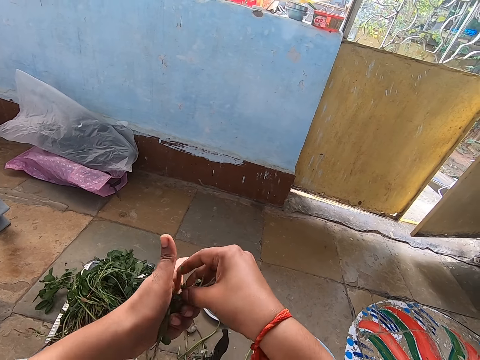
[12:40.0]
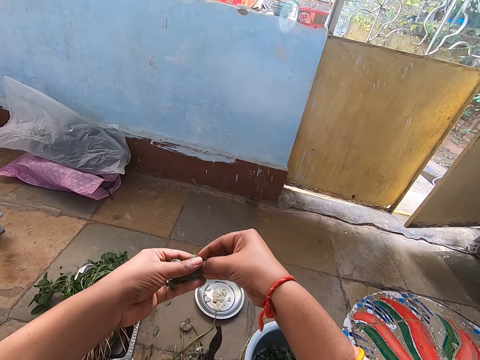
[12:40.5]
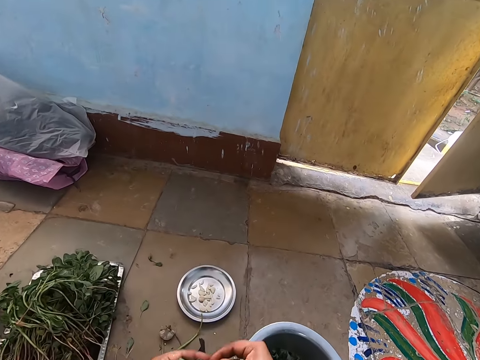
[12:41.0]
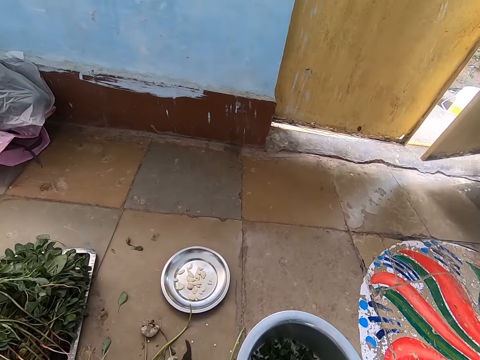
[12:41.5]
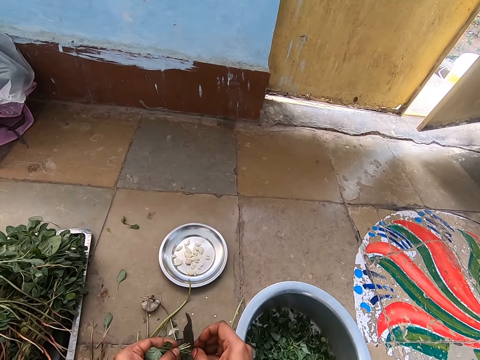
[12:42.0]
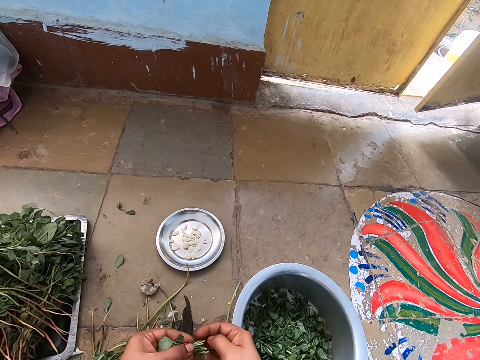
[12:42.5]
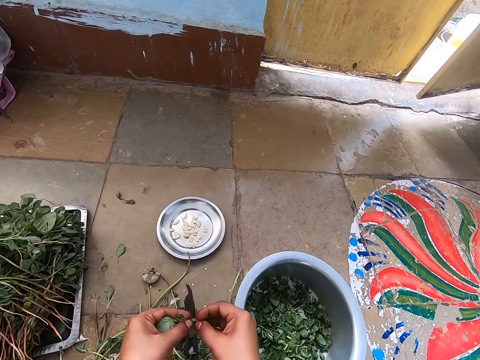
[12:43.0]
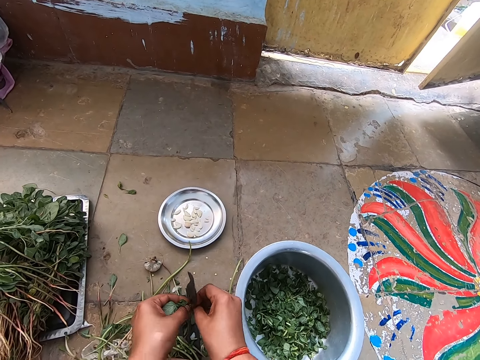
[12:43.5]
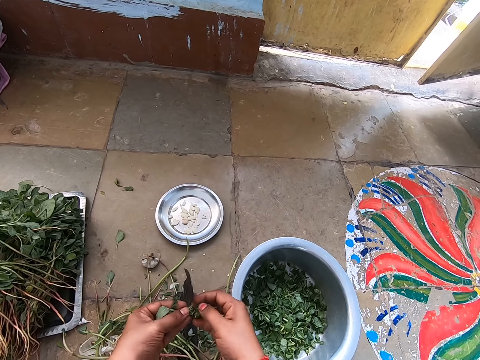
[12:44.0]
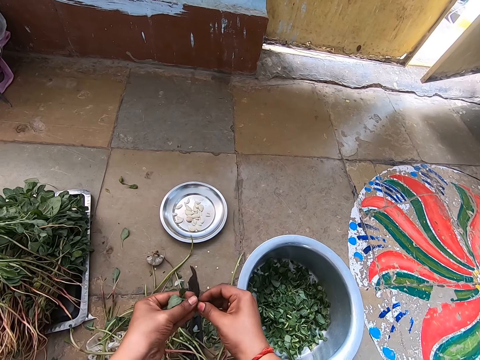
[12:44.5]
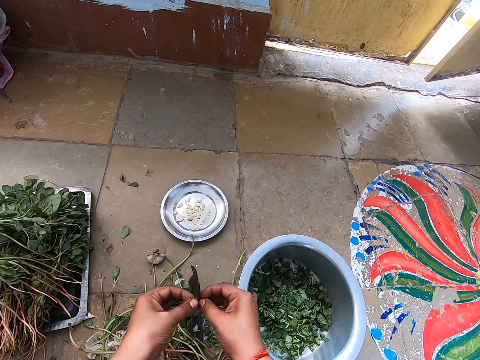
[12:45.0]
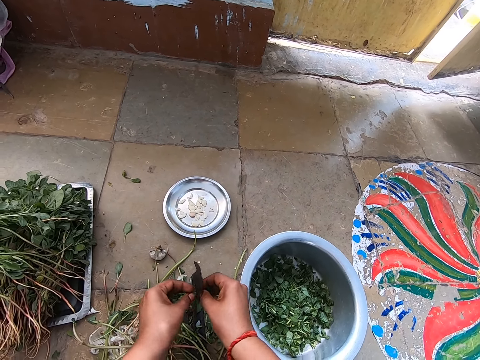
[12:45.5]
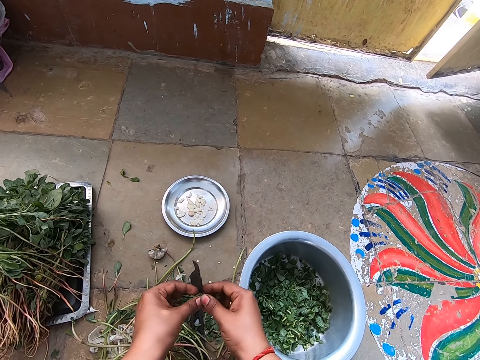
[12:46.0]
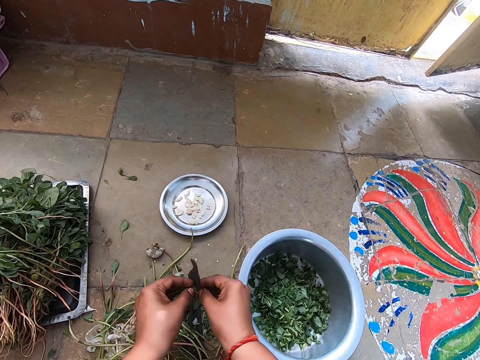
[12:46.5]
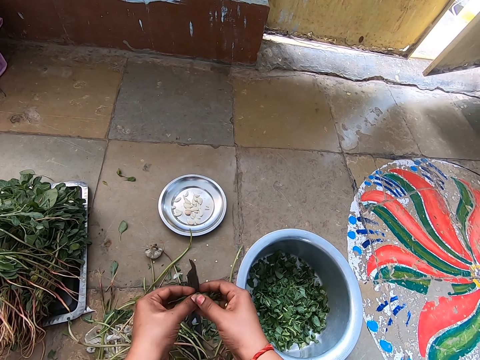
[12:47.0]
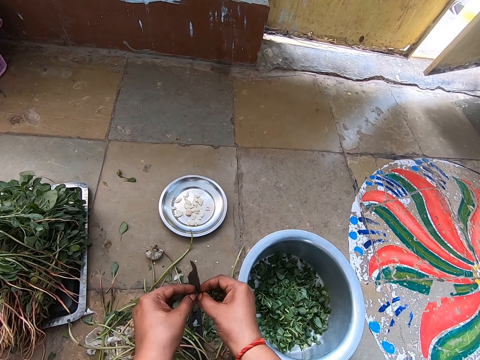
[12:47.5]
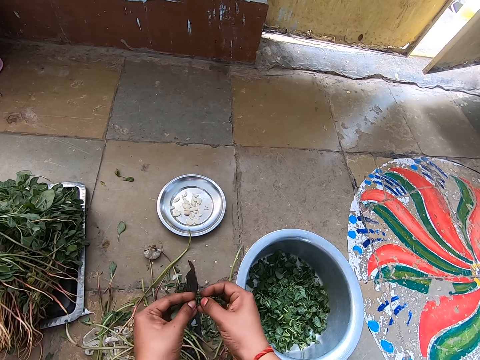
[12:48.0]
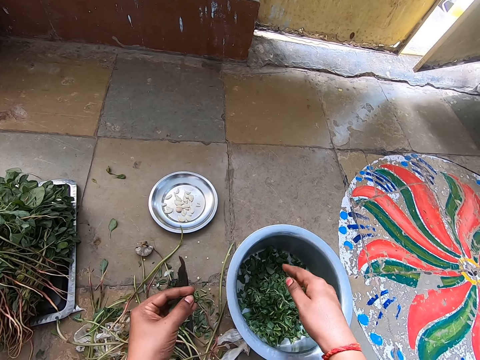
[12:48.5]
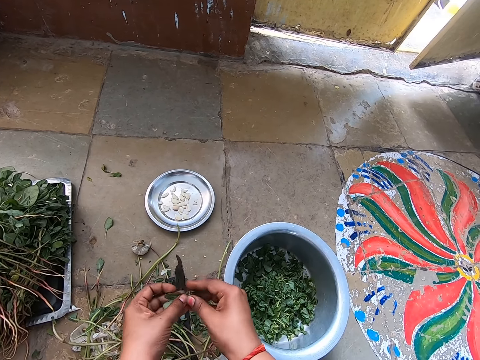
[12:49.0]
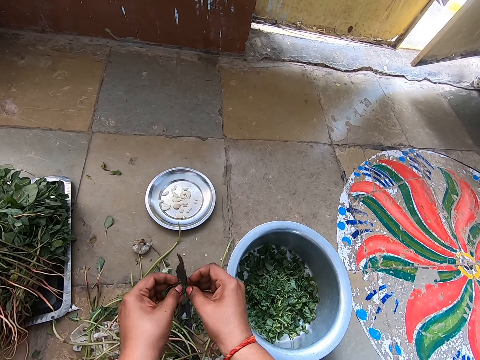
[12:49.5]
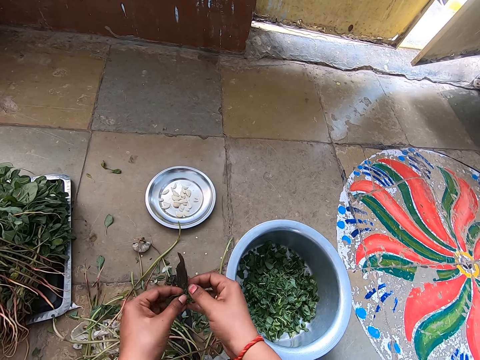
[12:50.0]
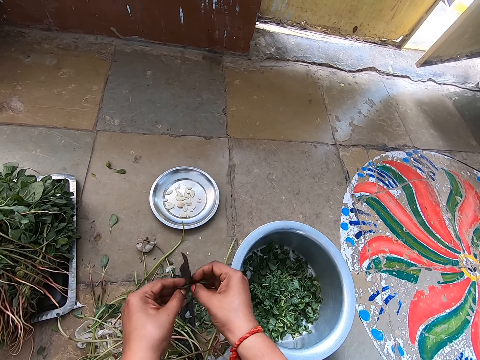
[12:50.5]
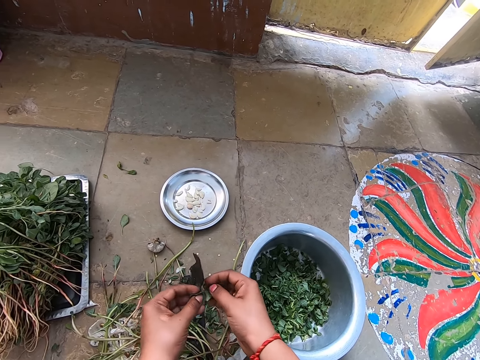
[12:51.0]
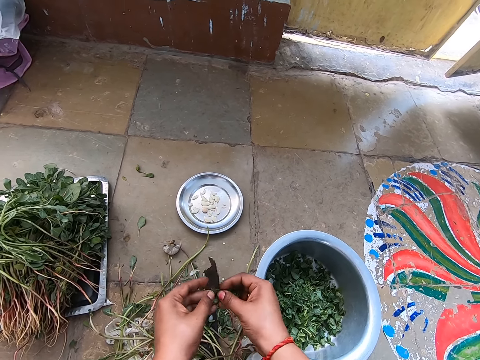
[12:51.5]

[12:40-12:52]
The camera wearer cuts the water spinach leaves with the boti on the floor with both hands. She drops the water spinach leaves in the bowl on the floor with her right hand. She cuts the water spinach leaves with the boti on the floor with both hands.

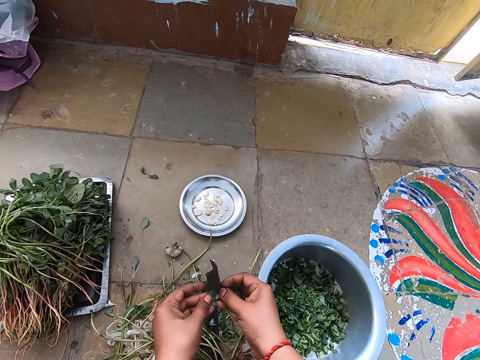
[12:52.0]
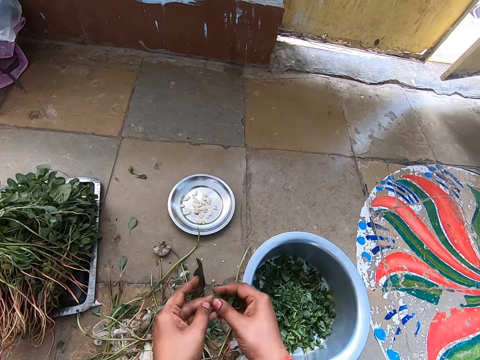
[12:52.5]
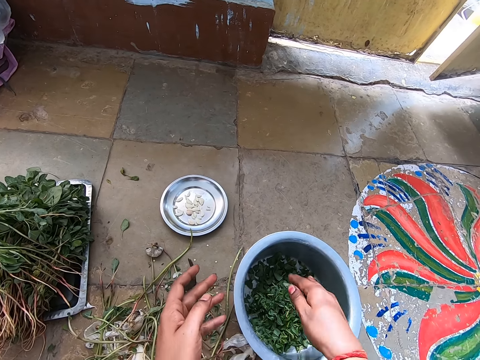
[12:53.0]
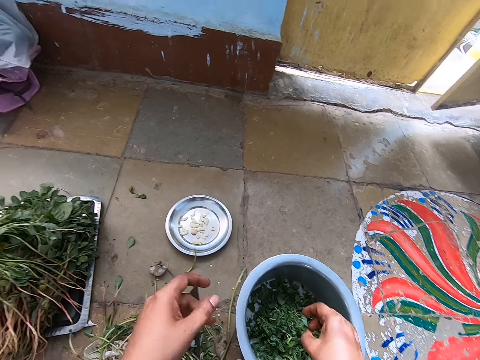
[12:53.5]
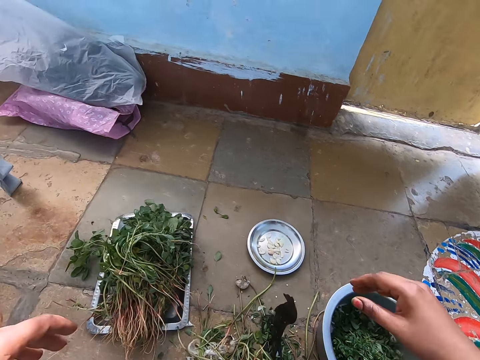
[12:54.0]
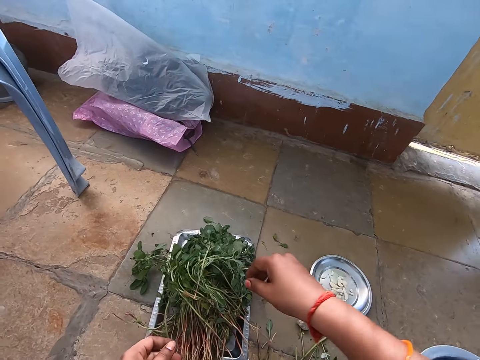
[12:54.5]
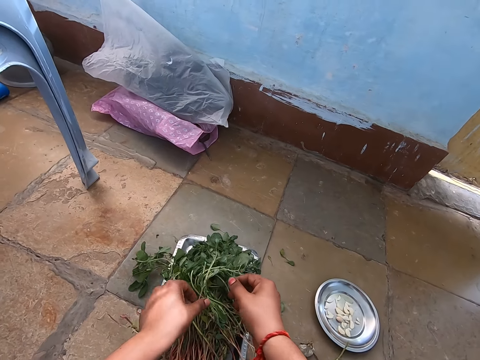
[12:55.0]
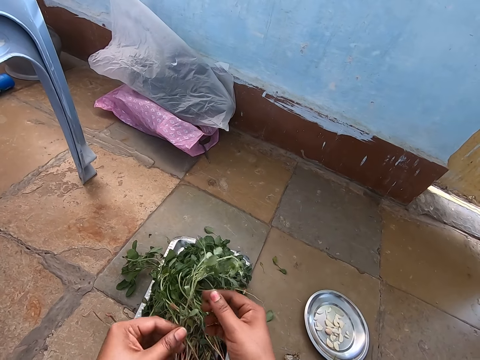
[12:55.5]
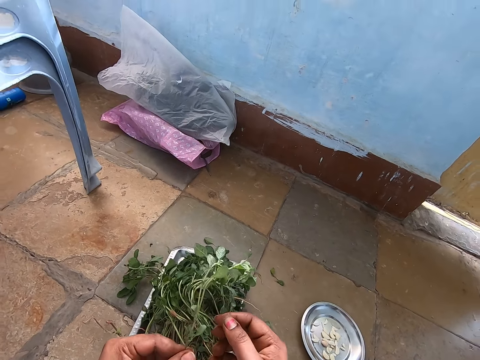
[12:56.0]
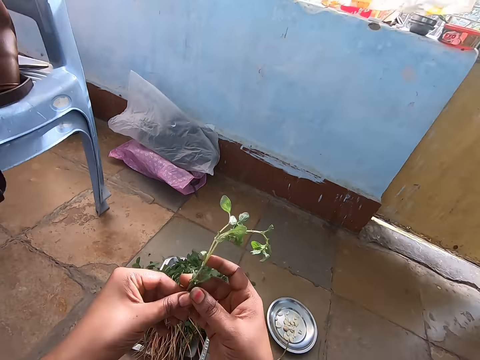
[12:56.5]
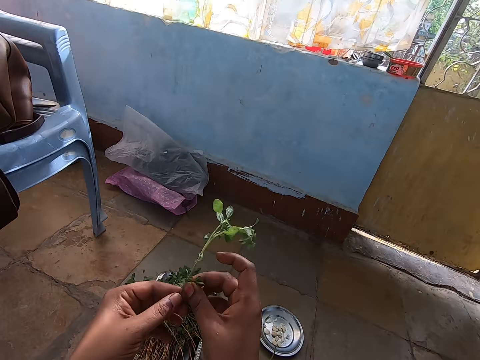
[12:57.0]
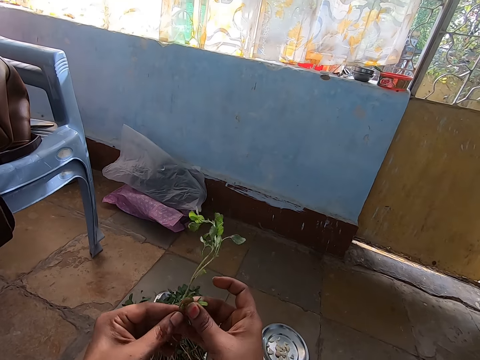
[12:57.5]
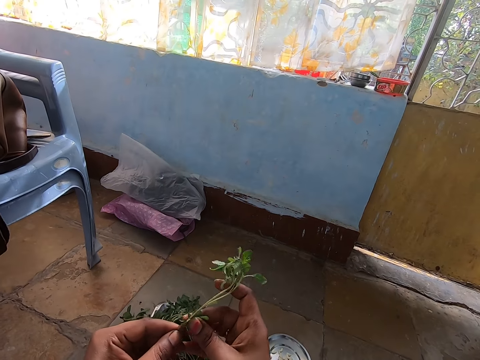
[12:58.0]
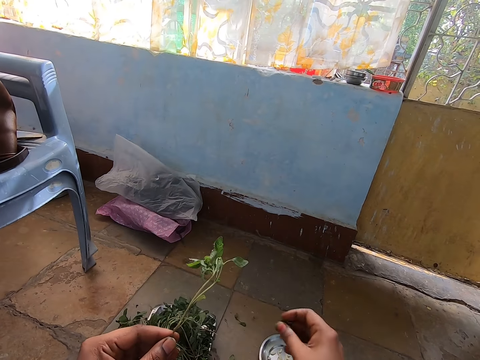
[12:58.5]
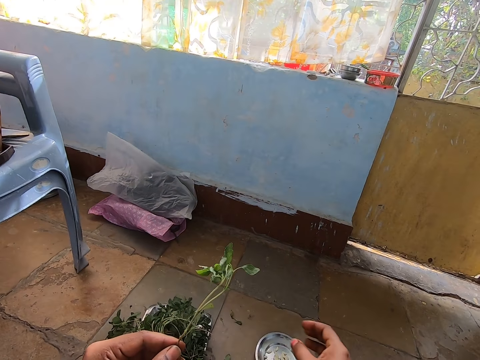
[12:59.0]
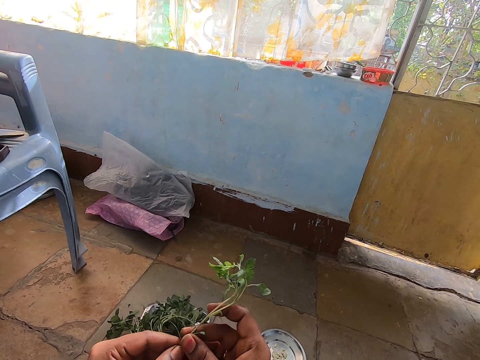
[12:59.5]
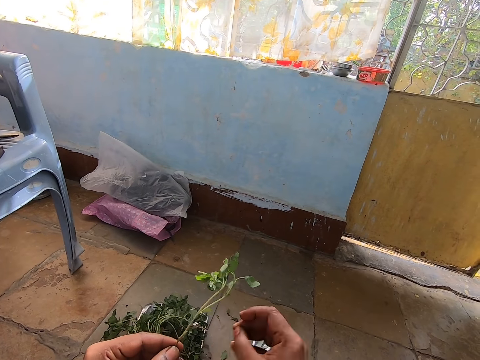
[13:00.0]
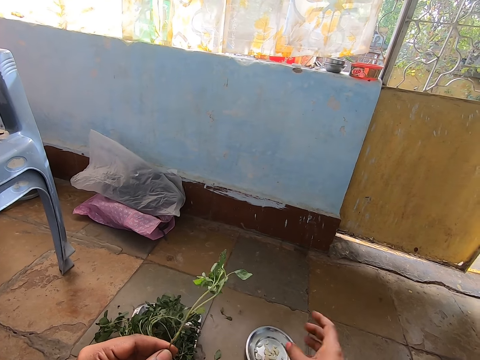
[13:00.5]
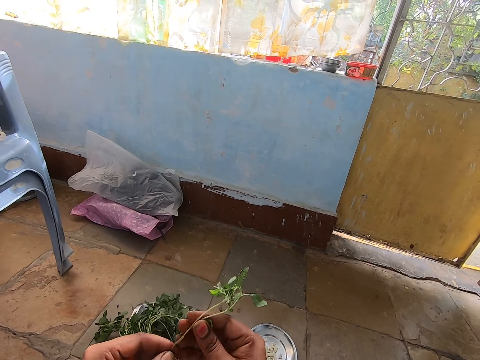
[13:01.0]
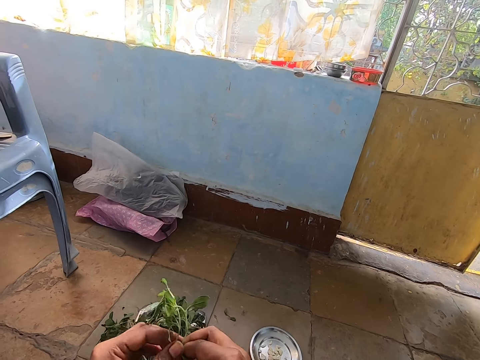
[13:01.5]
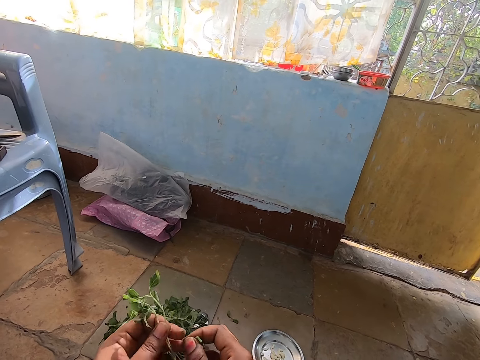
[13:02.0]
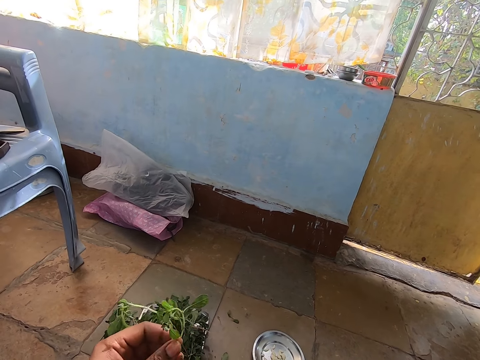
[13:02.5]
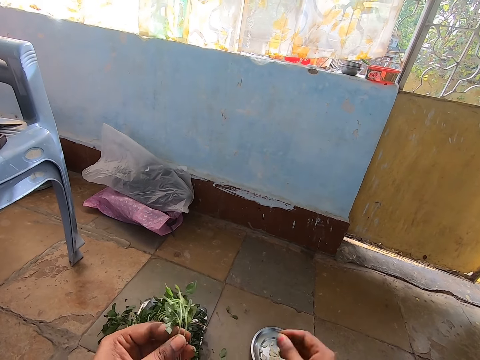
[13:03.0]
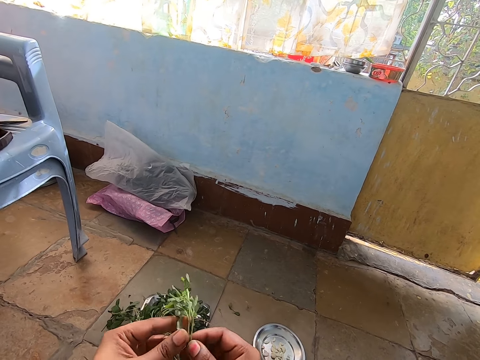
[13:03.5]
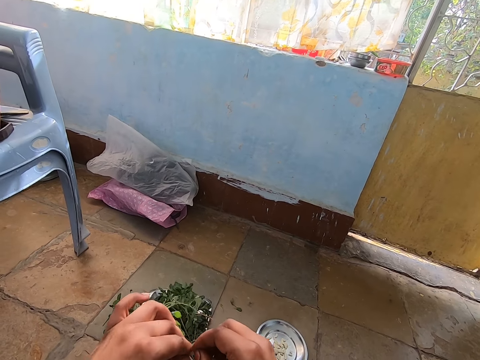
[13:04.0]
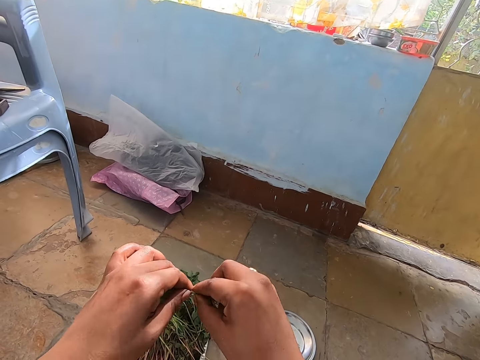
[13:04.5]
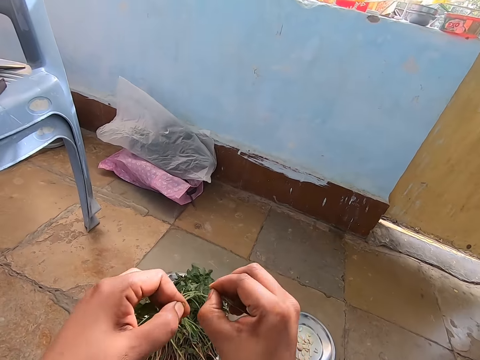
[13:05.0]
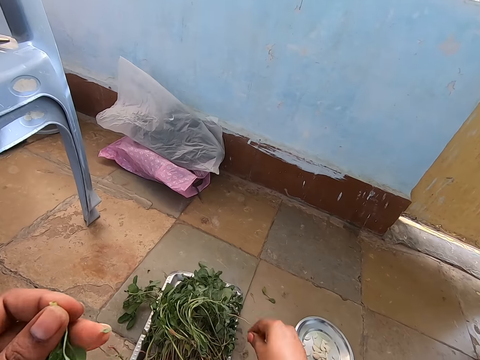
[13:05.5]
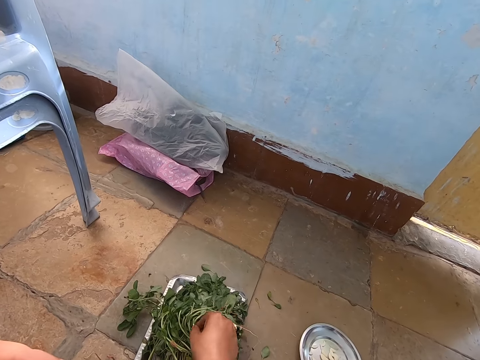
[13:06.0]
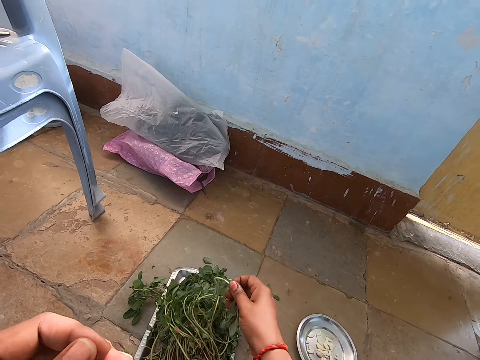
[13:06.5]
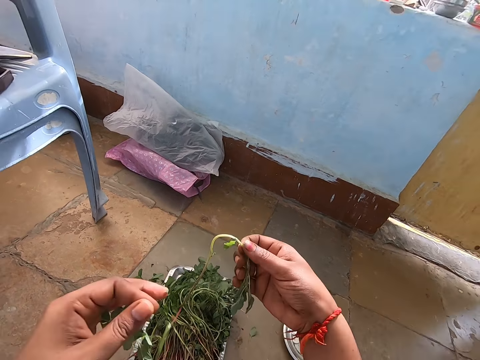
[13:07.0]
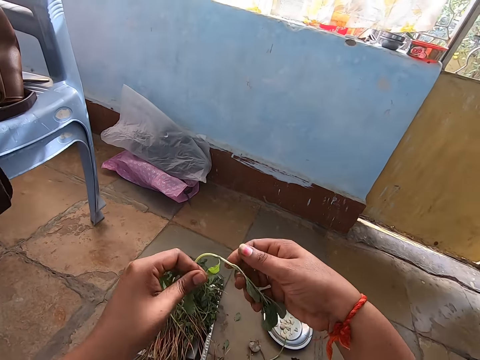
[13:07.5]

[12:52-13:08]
The camera wearer drops the water spinach leaves in the bowl on the floor with her right hand. She picks the water spinach from the tray on the floor with her left hand. She cuts the water spinach leaves from the water spinach in her left hand with her right hand. She peels the vegetables. She drops the water spinach leaves in the bowl on the floor with her right hand. She cuts the water spinach leaves from the water spinach in her left hand with her right hand. She drops the water spinach leaves in the bowl on the floor with her right hand. She peels the vegetables. She cuts the water spinach leaves from the water spinach in her left hand with her right hand. She drops the water spinach leaves in the bowl on the floor with her right hand. She breaks the water spinach stem with both hands. She drops the water spinach stem on the floor with her right hand. She picks the water spinach from the tray on the floor with her right hand. She cuts the vegetables.
